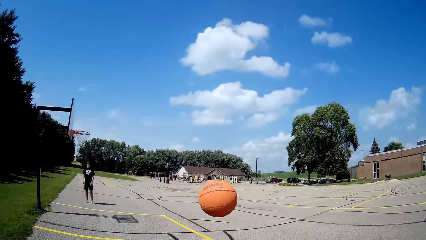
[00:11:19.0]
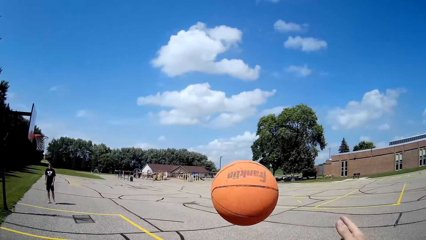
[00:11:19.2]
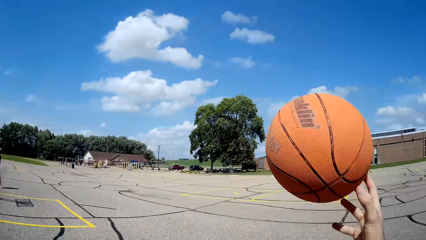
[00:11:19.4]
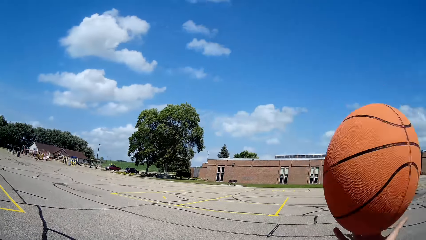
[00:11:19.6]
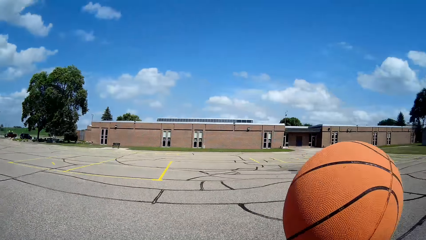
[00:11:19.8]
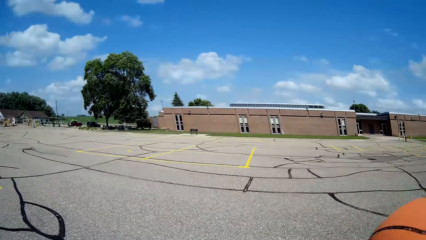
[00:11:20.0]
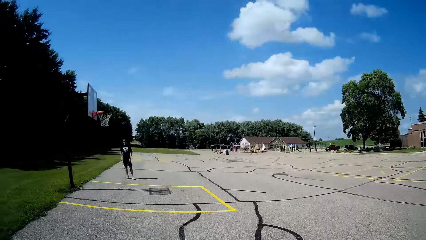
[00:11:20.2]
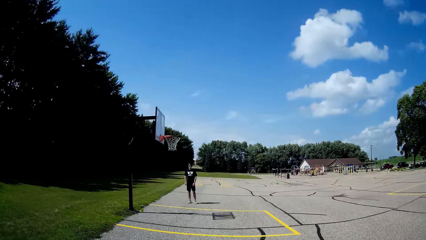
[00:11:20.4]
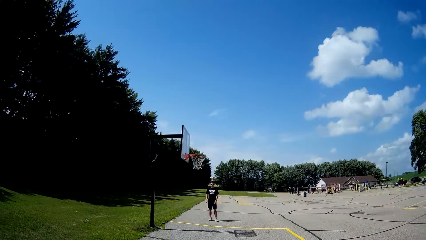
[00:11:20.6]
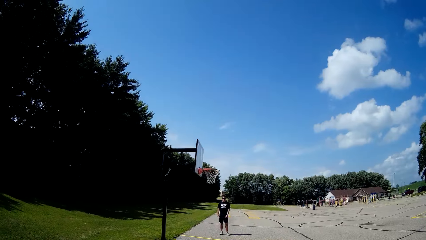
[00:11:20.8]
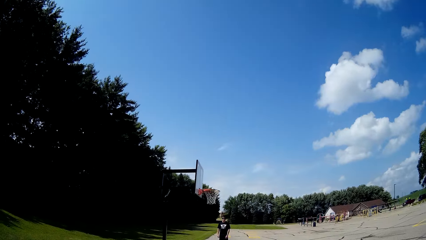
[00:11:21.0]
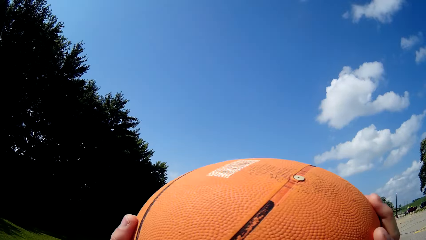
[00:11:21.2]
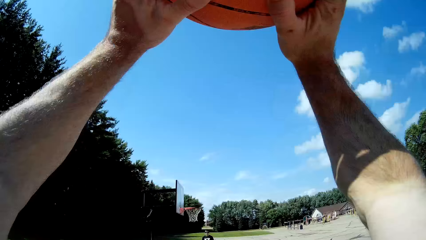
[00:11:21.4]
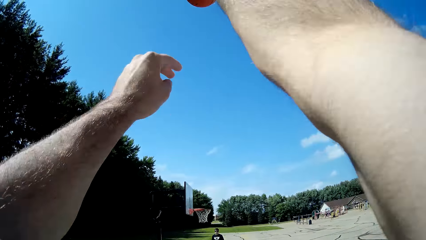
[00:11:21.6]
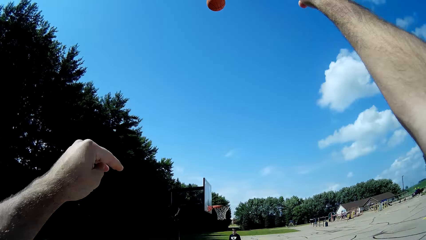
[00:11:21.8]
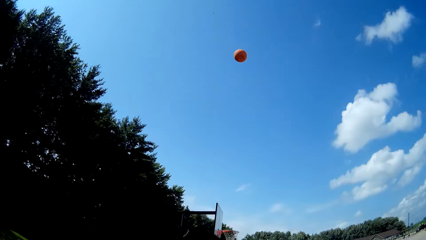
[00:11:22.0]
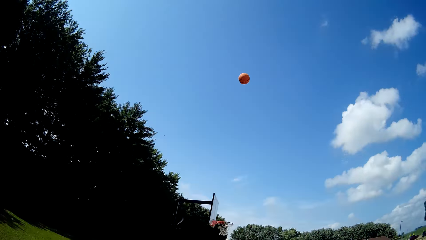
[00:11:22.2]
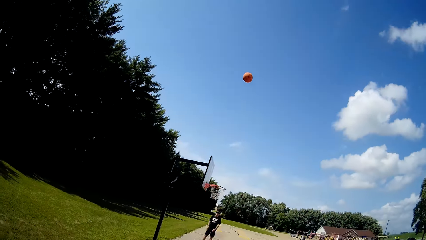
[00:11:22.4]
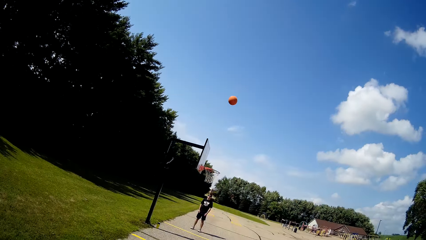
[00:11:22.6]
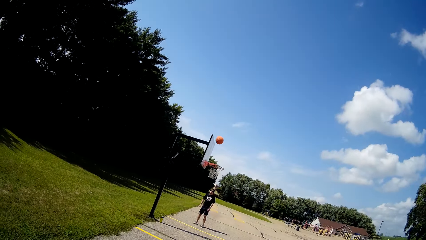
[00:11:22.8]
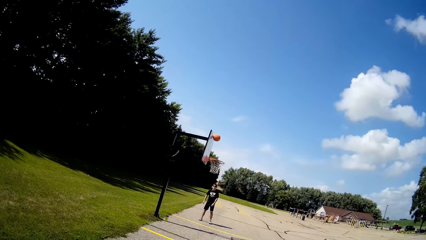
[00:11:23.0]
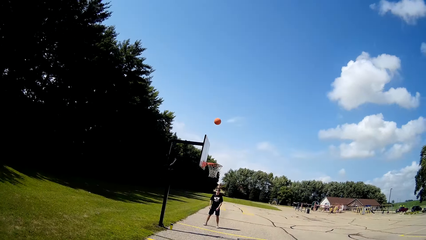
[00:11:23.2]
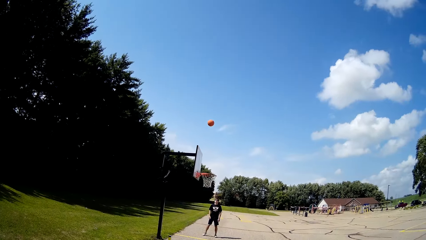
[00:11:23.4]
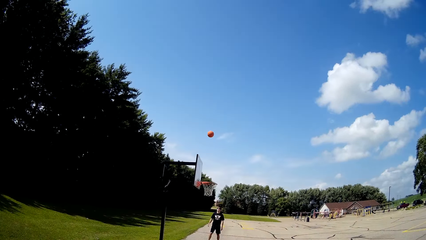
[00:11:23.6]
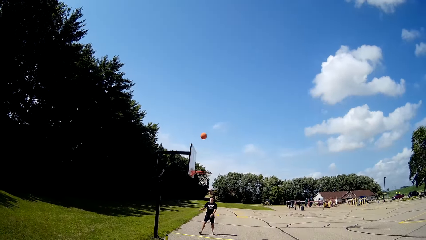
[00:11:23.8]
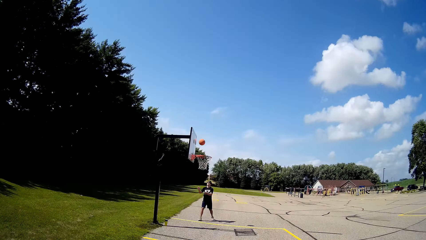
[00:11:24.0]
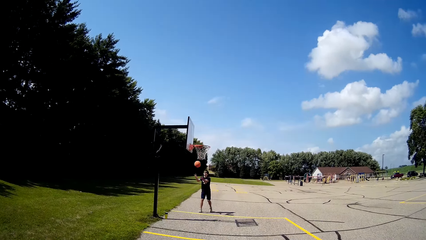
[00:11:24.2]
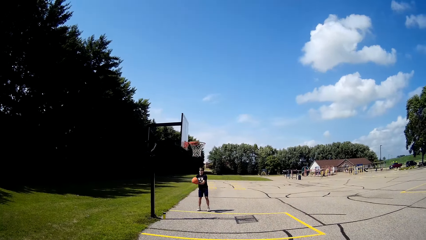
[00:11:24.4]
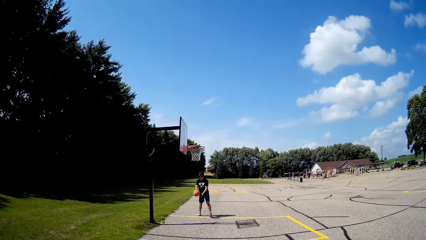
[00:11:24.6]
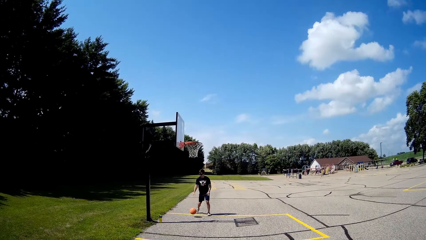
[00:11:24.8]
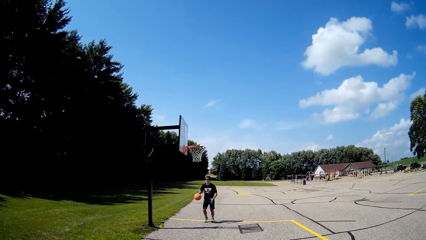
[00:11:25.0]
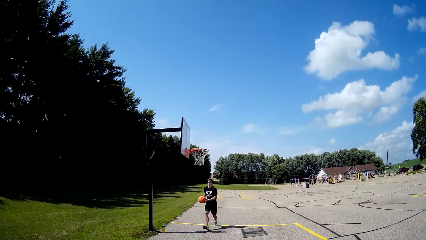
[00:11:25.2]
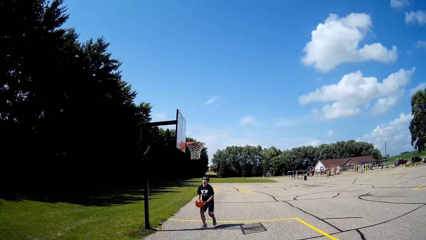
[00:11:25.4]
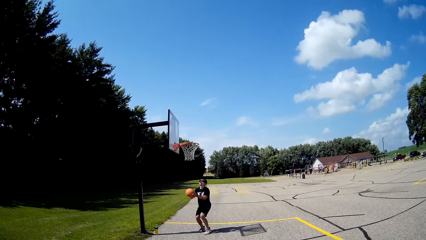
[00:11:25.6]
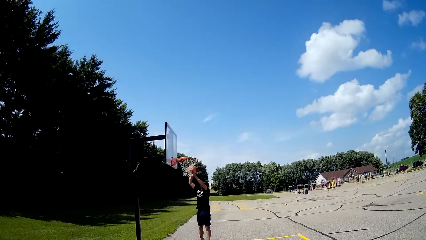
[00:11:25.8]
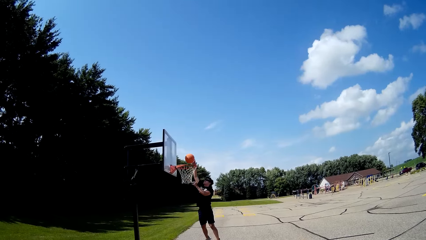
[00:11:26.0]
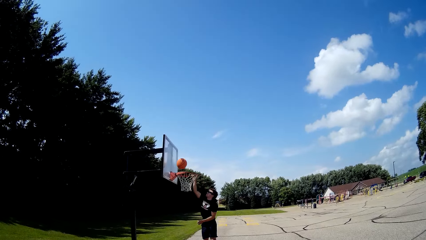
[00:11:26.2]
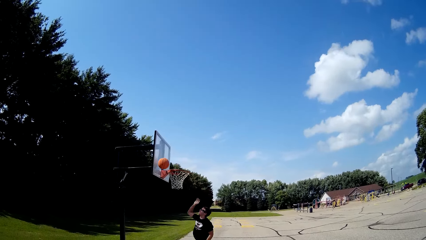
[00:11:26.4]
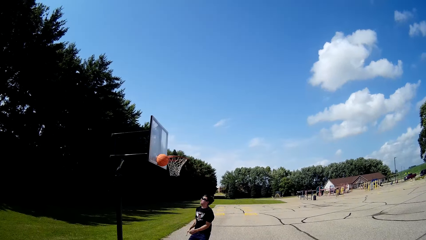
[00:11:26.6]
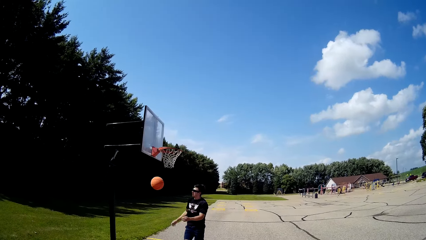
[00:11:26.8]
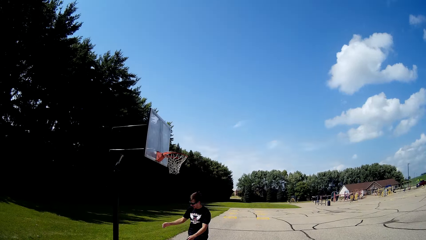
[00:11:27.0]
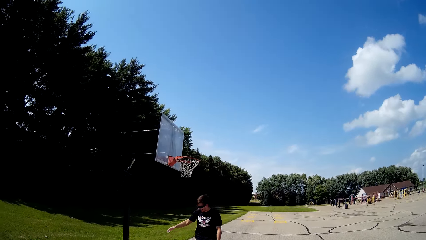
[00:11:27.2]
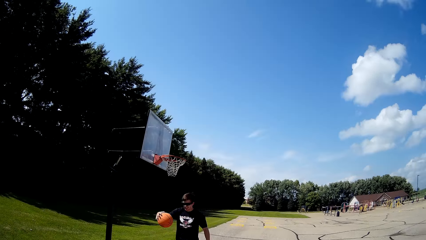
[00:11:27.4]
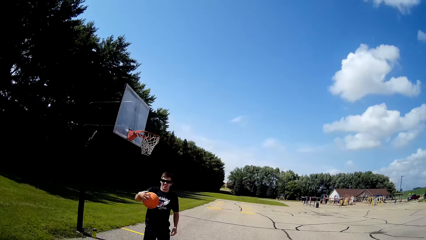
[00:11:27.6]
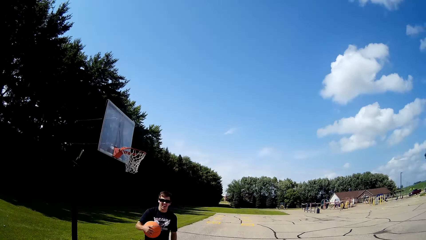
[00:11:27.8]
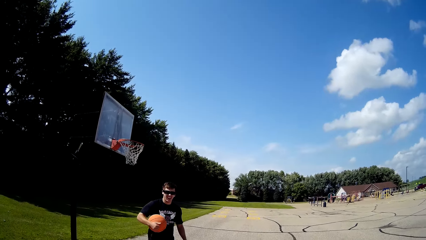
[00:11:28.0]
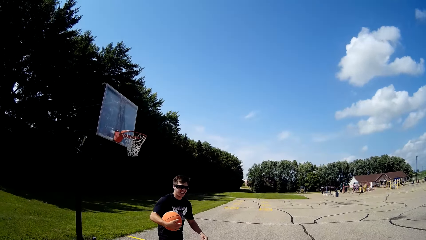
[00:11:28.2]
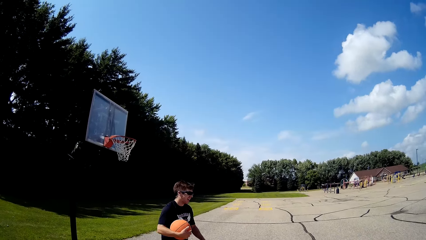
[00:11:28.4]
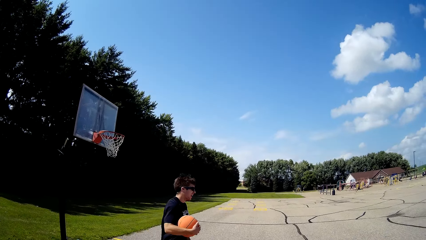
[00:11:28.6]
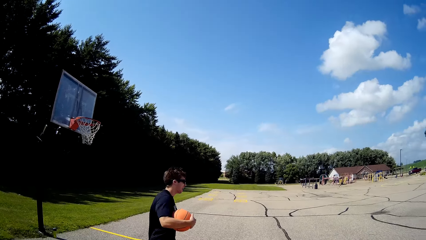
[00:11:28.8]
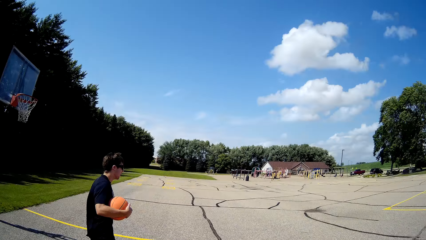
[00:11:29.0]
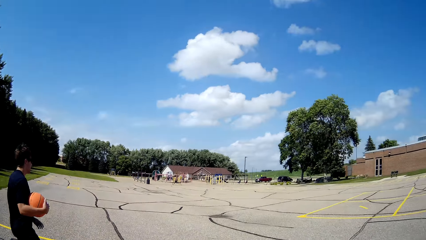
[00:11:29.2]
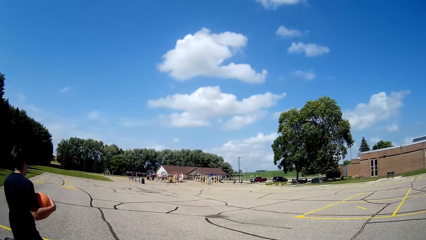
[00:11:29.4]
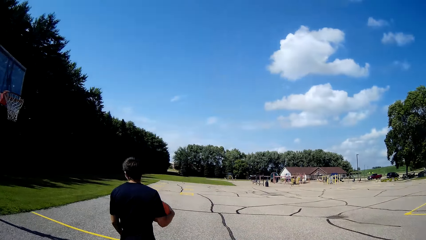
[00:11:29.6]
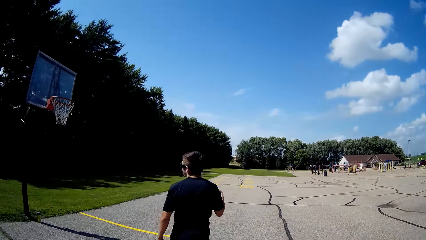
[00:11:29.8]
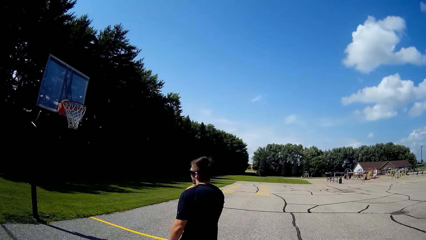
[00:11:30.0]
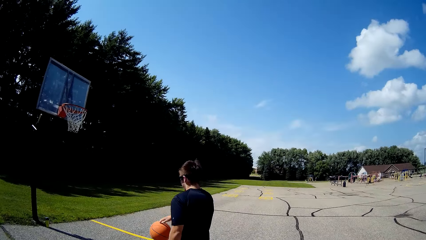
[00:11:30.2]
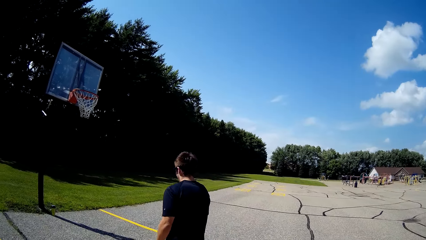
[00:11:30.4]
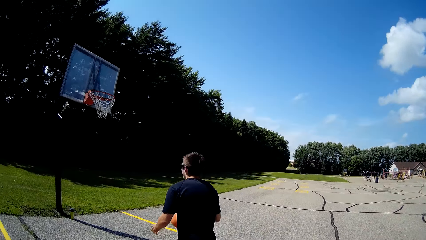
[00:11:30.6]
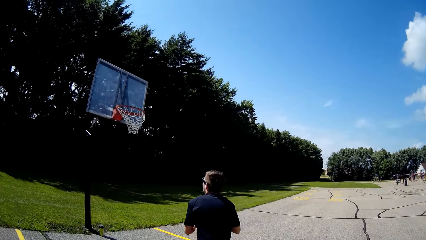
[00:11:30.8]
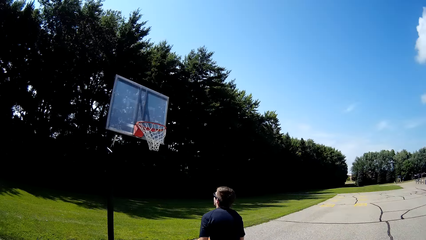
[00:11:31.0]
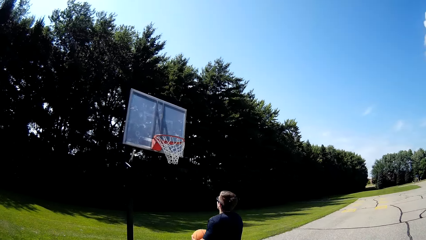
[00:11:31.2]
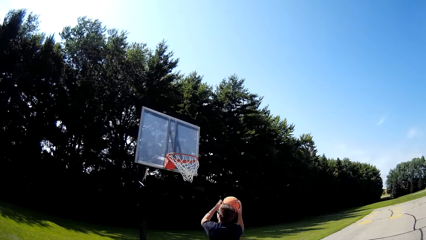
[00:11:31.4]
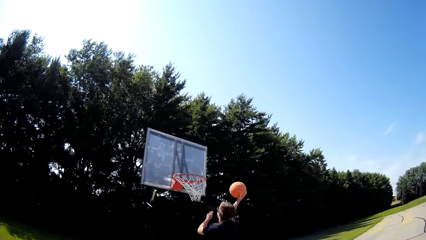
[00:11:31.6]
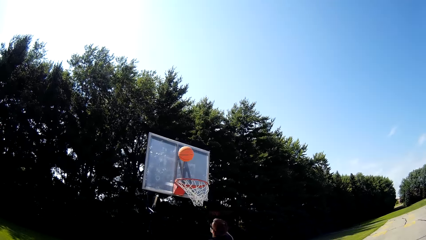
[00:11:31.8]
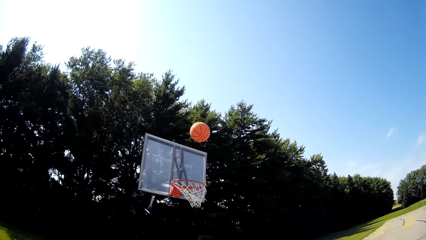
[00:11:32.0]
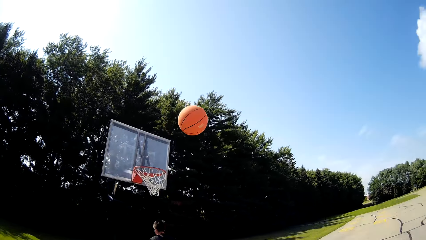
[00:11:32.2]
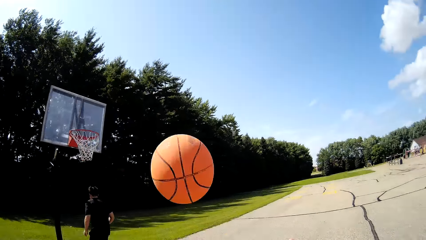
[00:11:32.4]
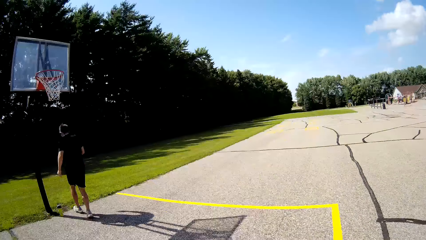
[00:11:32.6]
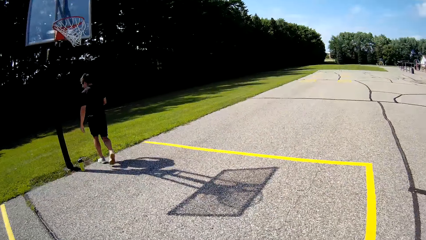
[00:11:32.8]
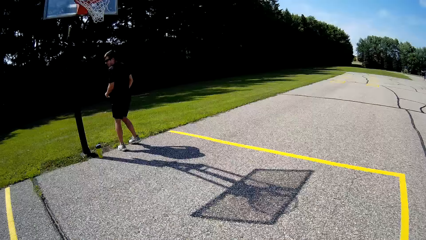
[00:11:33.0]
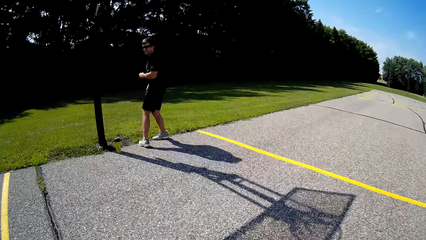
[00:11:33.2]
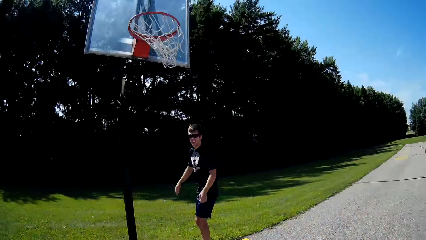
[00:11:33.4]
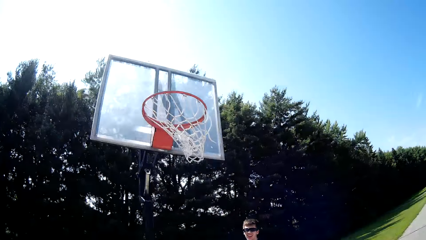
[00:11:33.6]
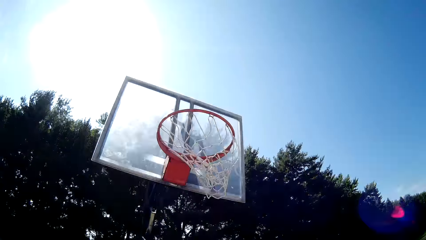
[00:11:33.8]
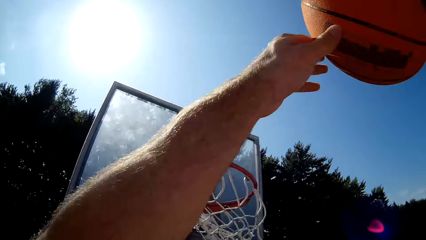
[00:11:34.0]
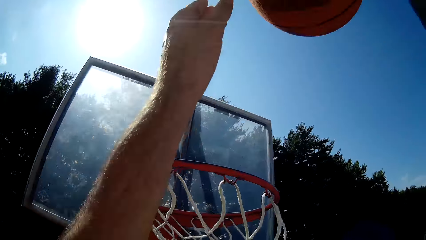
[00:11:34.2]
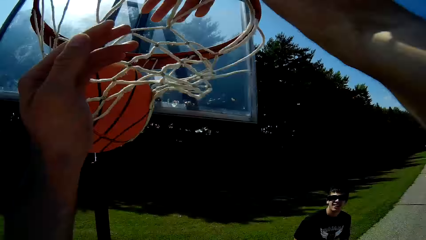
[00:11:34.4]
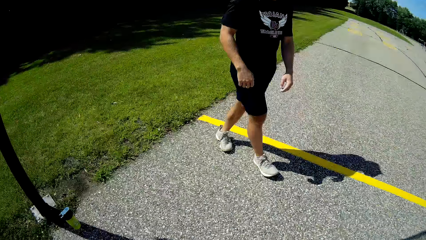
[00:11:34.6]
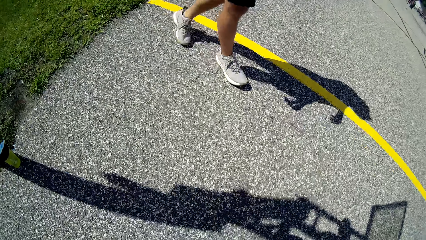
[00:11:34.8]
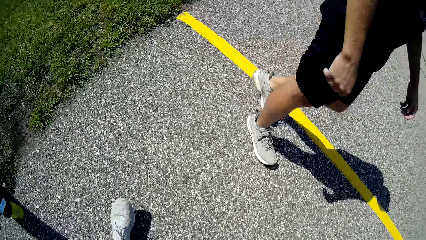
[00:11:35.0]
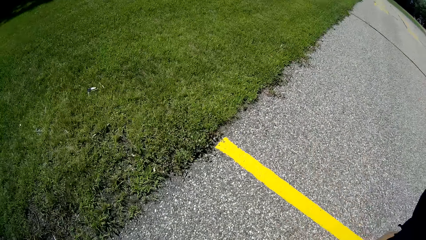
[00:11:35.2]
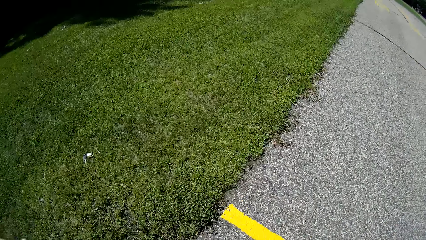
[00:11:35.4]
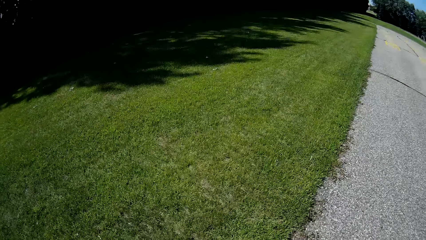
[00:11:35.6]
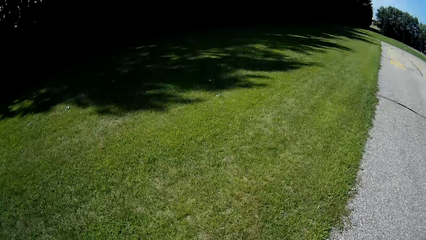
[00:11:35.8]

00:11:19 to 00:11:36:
The camera wearer takes the ball. They make a shot. A person makes a shot. The person walks around. The camera wearer throws the ball. They dunk the ball.
